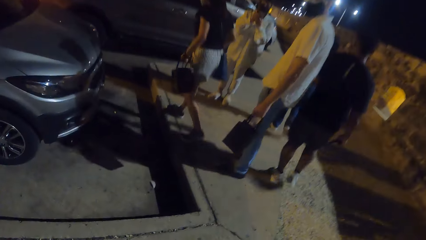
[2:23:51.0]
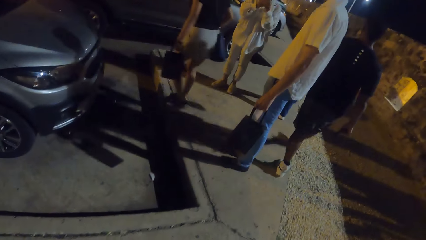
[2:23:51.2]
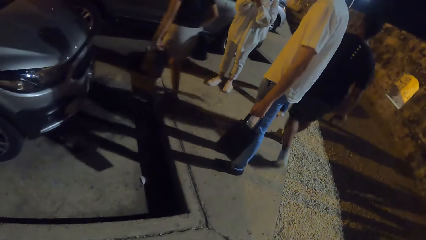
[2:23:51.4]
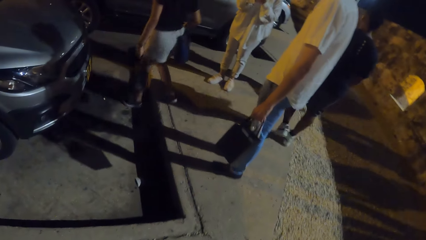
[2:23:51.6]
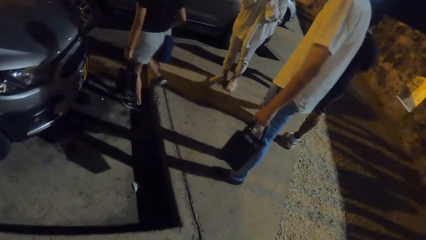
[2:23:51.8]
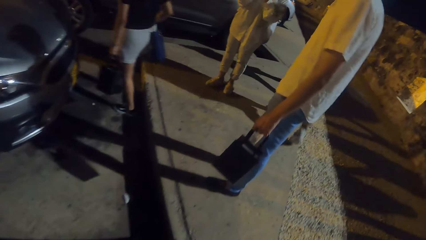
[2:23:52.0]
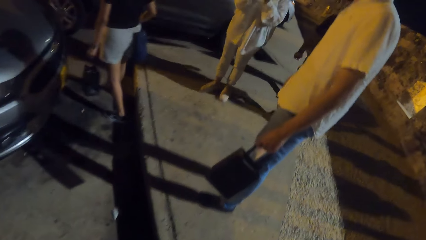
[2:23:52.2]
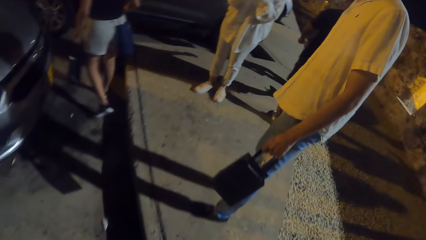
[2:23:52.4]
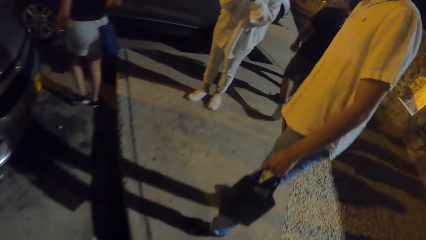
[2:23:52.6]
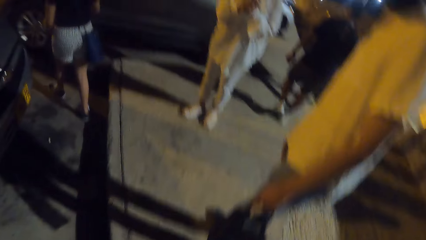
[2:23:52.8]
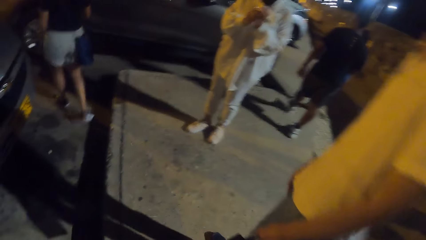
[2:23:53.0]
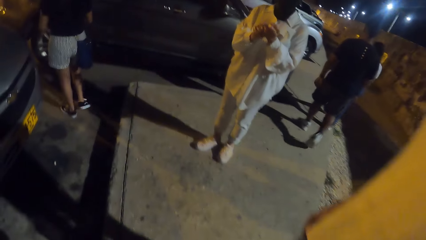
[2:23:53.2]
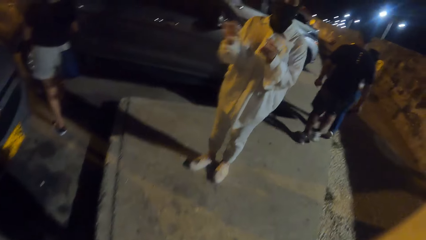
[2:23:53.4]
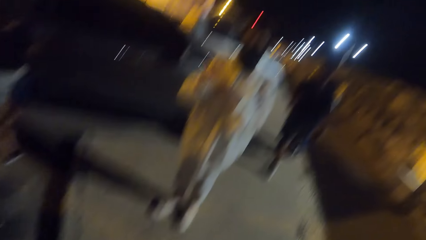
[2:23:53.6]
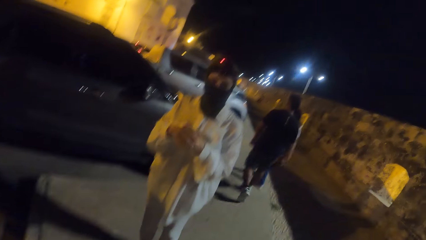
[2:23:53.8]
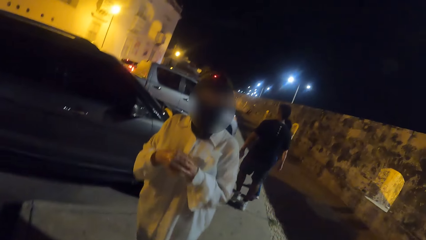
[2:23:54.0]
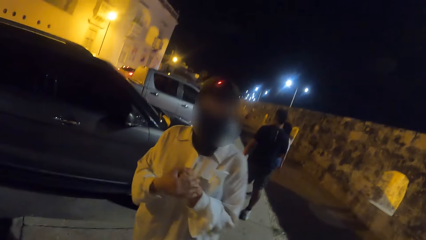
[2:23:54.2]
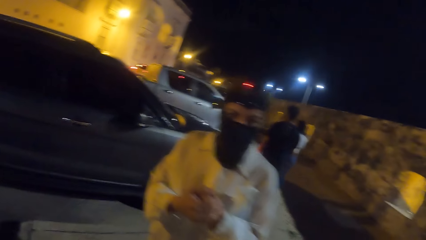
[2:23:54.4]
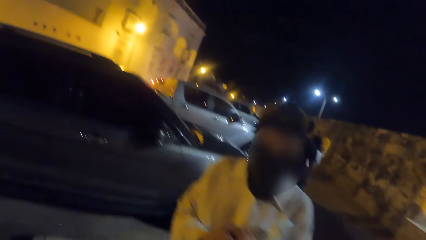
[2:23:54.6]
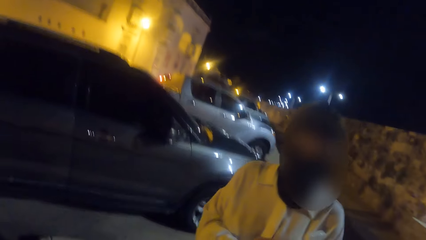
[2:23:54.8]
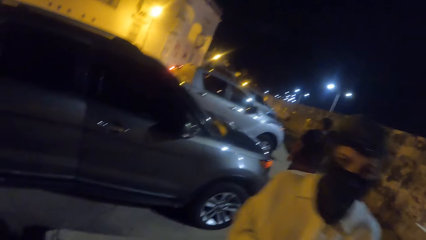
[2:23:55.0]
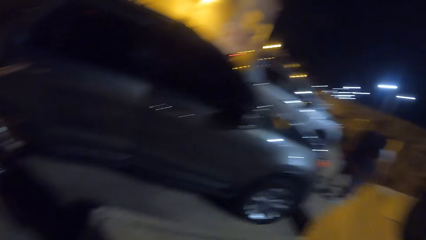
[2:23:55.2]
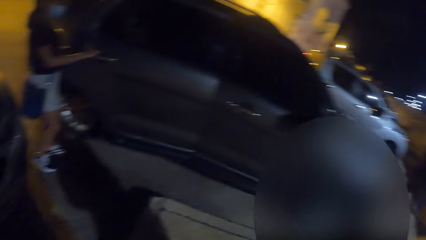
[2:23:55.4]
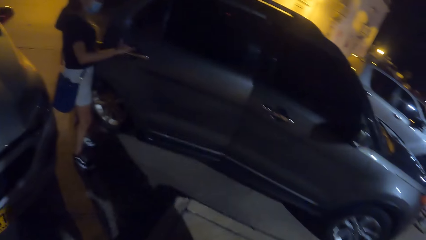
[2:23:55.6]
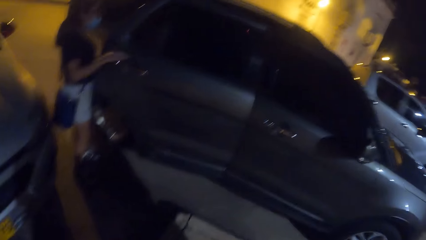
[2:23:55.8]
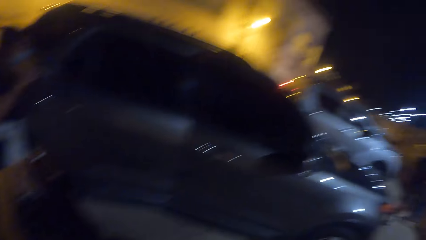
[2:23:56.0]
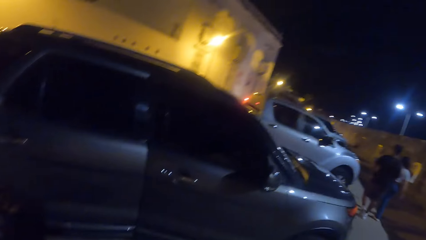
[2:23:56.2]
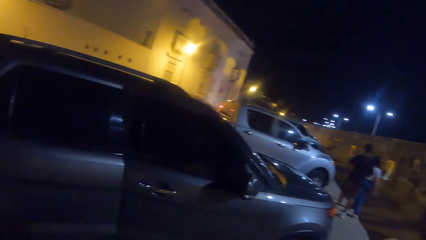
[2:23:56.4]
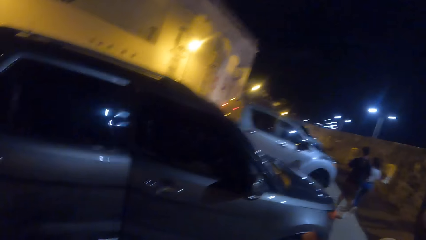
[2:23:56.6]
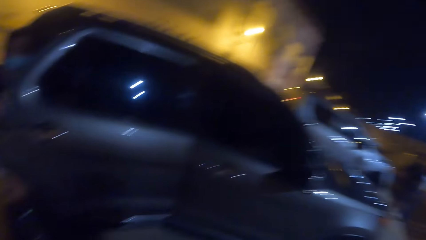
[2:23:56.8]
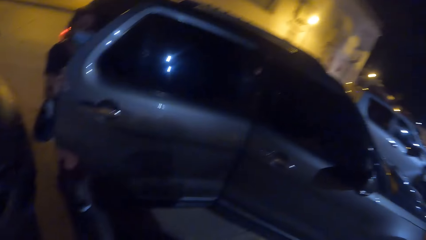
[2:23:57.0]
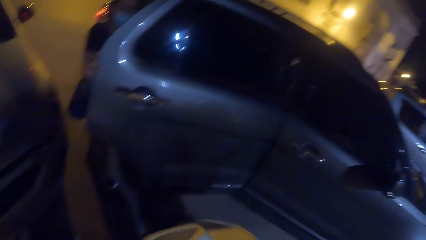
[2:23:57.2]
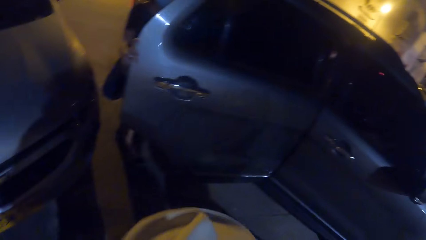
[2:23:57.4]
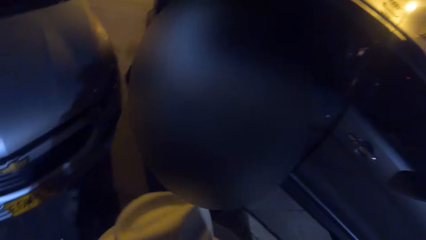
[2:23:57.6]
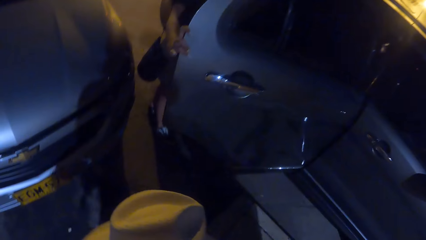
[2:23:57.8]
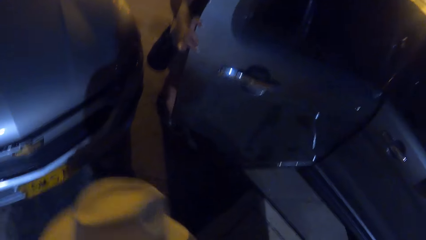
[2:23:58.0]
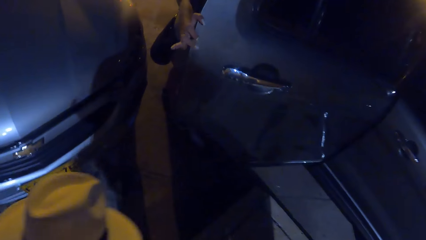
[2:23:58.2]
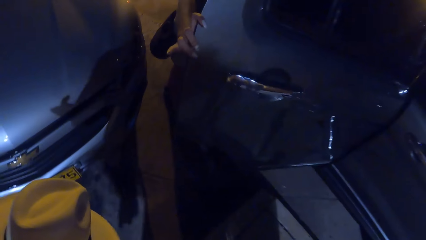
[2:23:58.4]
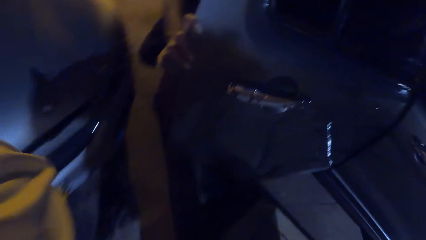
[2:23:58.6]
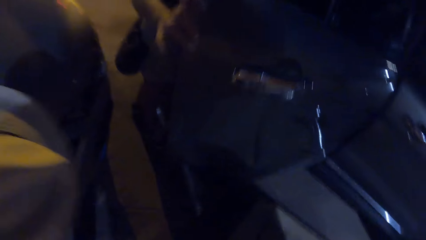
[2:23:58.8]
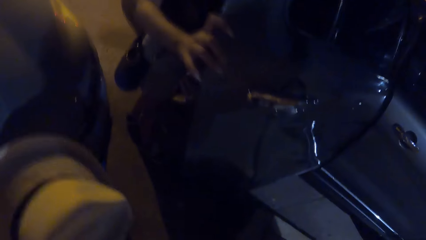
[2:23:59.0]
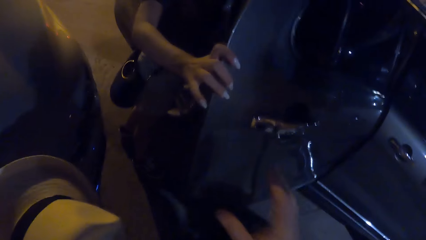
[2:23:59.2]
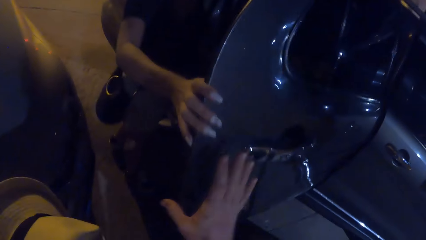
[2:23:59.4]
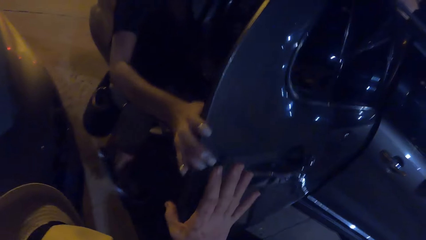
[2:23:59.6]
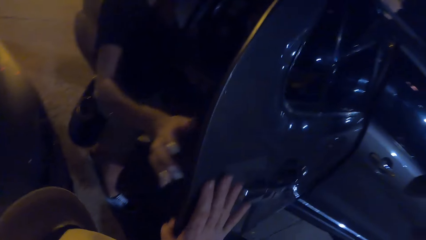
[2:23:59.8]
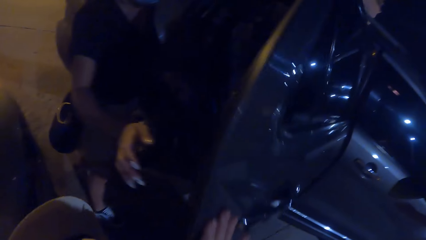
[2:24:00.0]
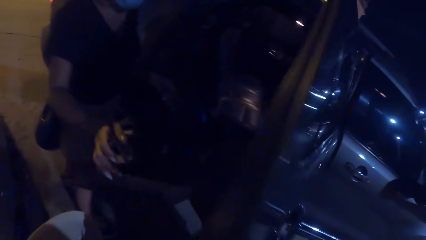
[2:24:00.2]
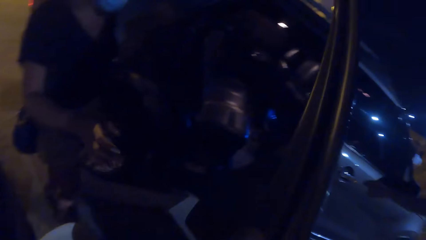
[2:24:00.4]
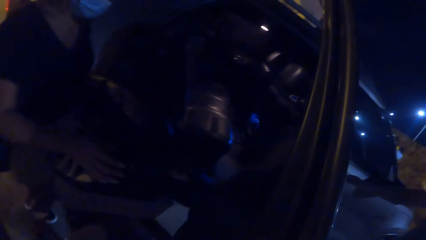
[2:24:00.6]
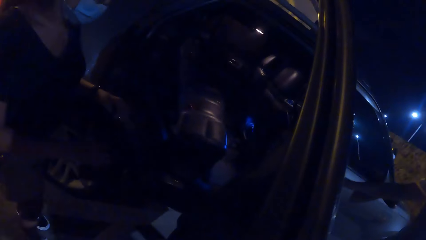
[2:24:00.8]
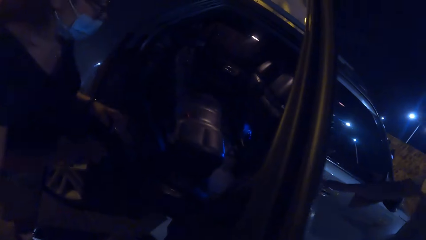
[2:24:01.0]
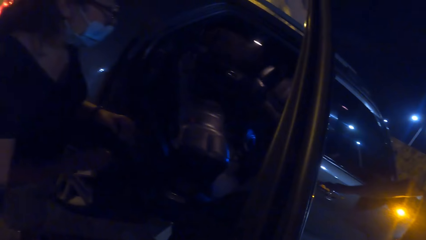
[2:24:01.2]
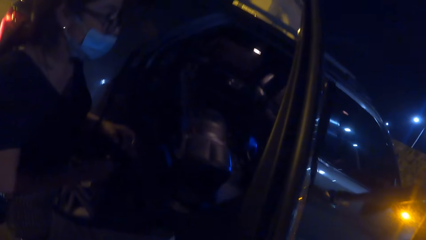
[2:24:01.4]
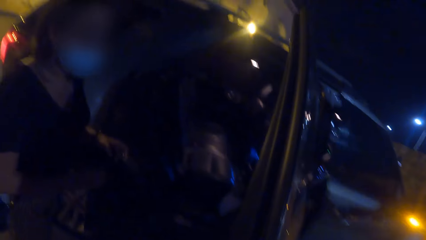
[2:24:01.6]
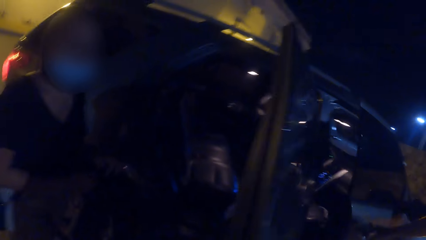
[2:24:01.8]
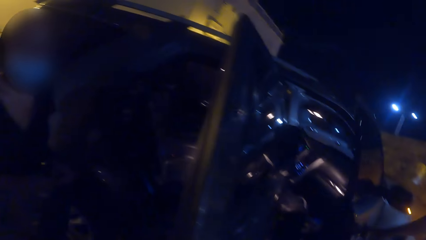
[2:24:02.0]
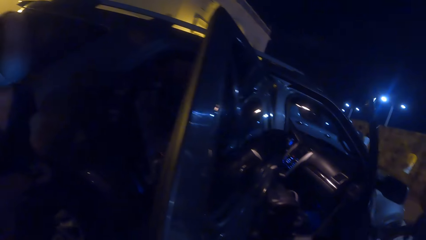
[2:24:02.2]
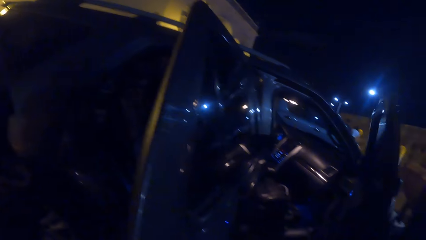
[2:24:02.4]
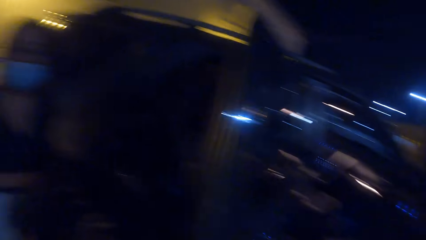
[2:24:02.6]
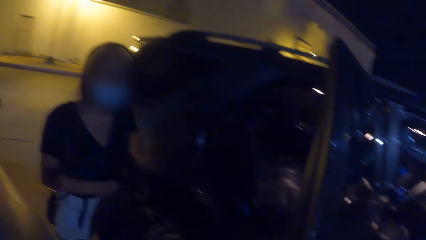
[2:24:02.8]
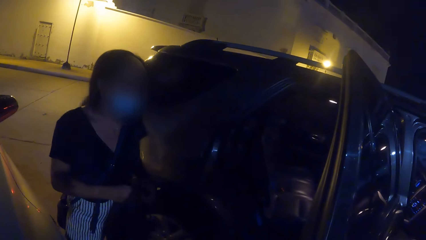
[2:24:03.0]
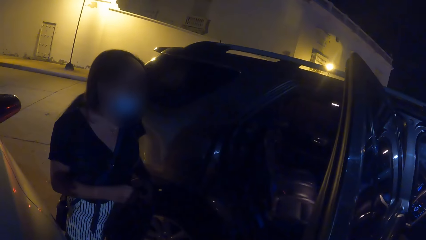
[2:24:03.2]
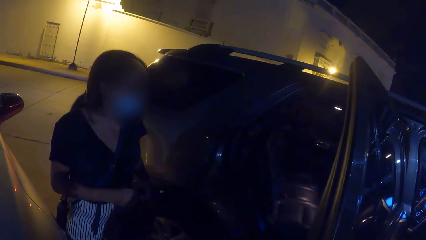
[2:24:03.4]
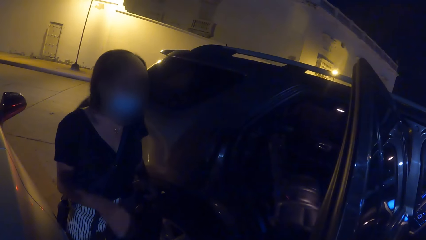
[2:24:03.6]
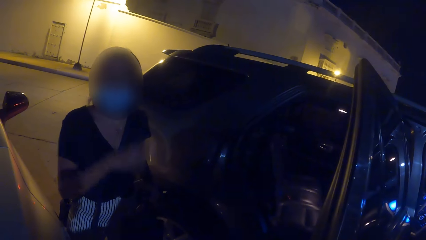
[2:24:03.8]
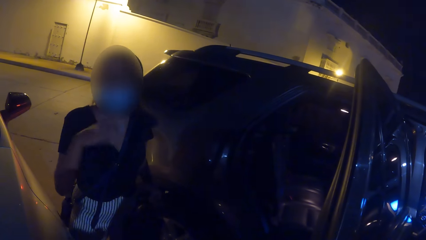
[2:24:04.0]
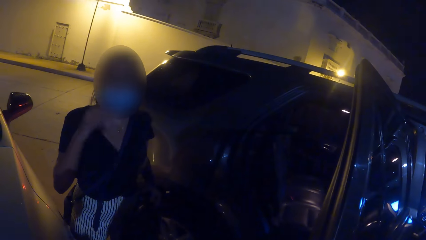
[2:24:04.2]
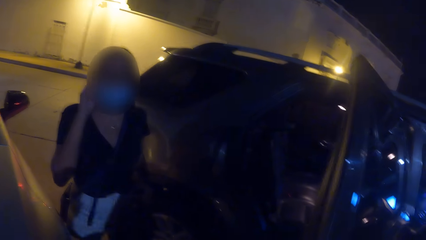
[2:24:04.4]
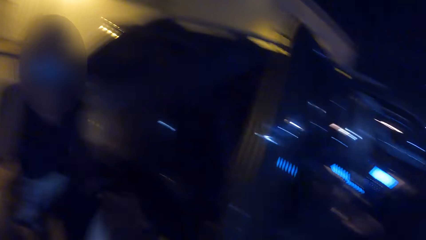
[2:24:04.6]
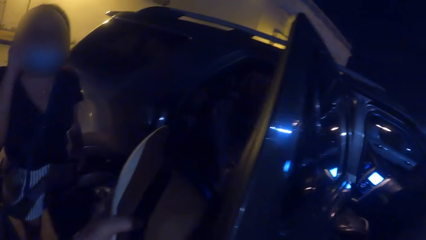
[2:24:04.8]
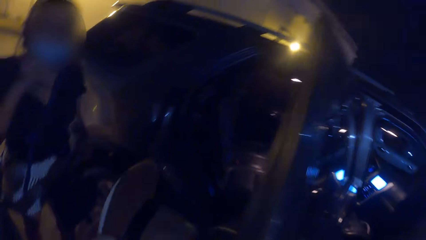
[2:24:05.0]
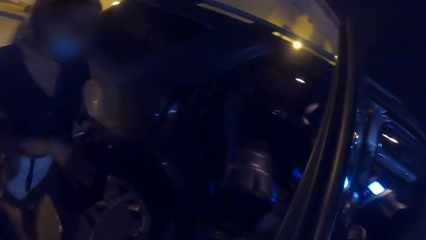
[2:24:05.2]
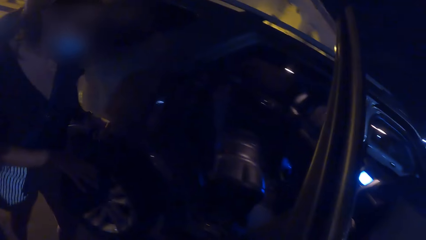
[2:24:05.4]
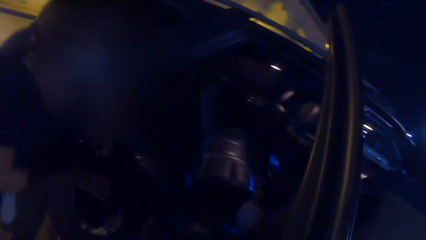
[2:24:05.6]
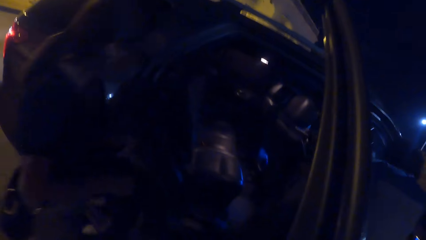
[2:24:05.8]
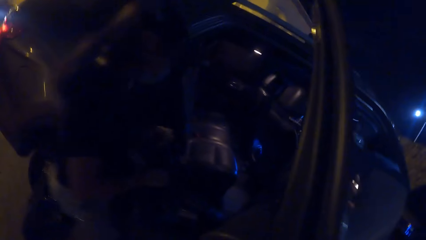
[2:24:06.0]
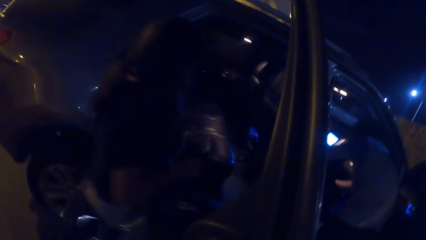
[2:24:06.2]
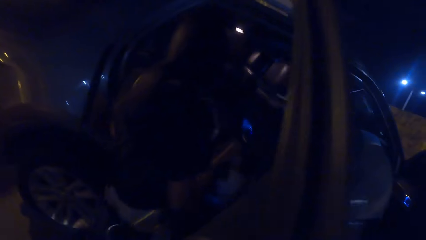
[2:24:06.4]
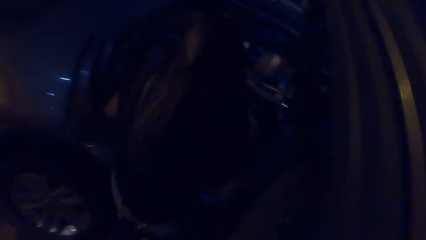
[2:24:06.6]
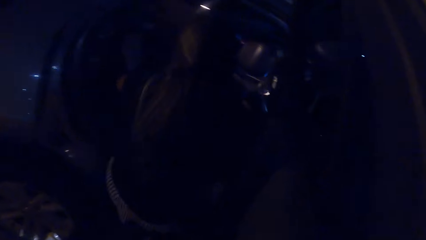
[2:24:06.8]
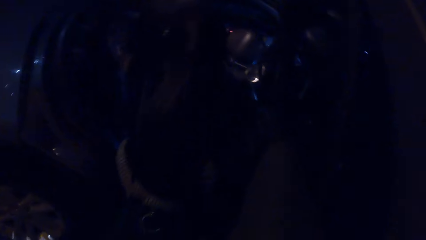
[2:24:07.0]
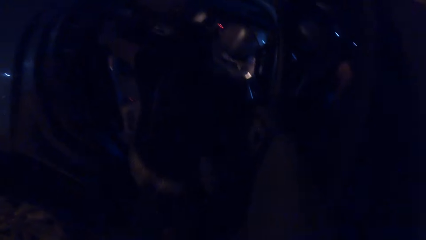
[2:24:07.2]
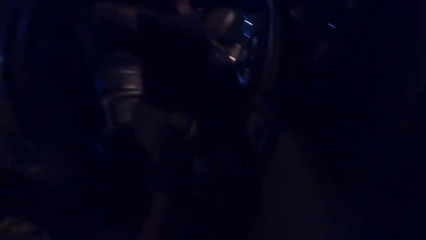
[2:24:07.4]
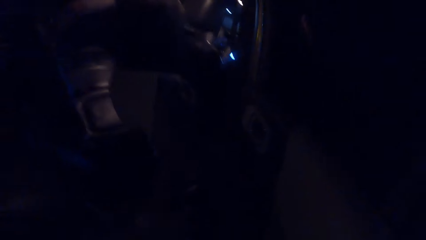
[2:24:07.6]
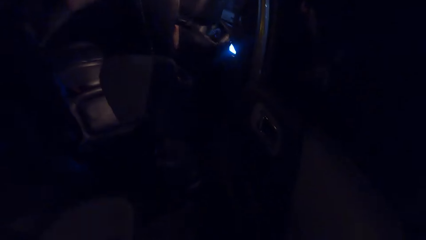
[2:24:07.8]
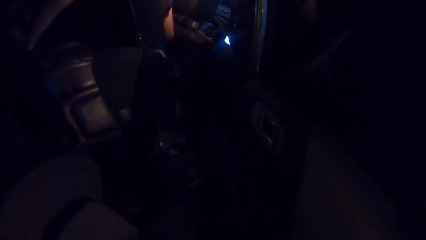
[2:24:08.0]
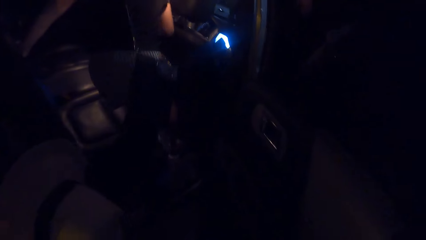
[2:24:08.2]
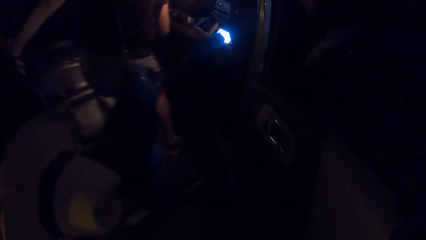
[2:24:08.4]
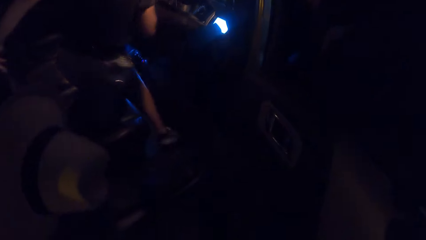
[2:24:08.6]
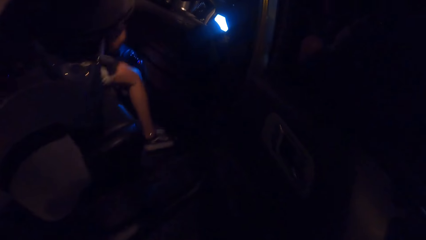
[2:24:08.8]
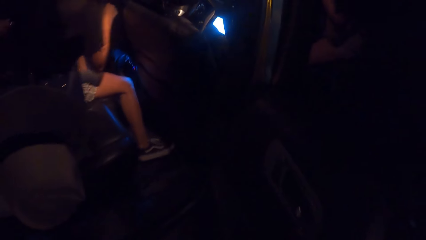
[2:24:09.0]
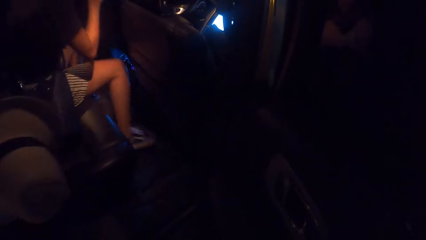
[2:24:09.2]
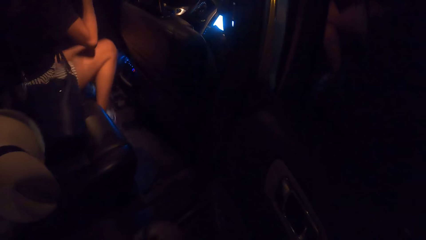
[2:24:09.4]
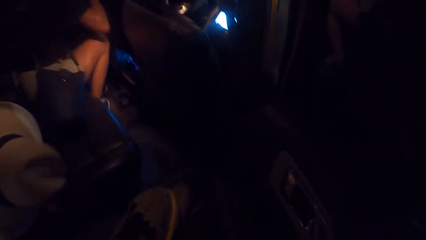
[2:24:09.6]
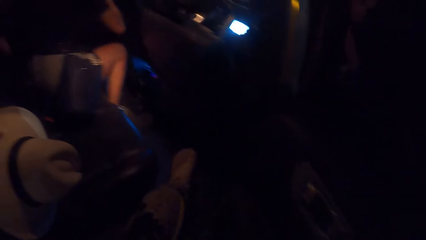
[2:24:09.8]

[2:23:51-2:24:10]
A woman converses with the camera wearer. Another woman opens a car door with her right hand. The camera wearer looks around. The other woman opens the car door. The camera wearer makes a step. He holds the car door with his right hand. He pulls the car door. He looks inside the car. A man opens the car door. The camera wearer converses with the other woman. He looks around. He looks inside the car. The other woman converses. She walks around. The other woman enters the car. The camera wearer makes a step. He moves the hat.
